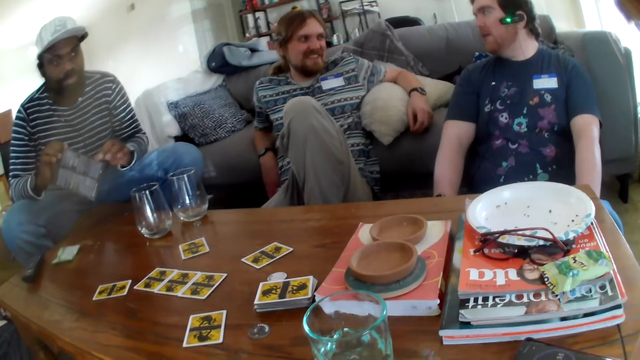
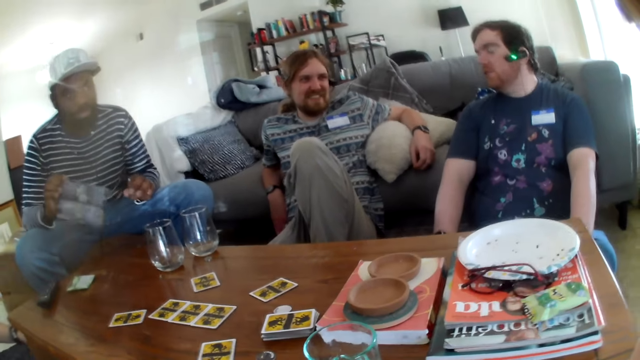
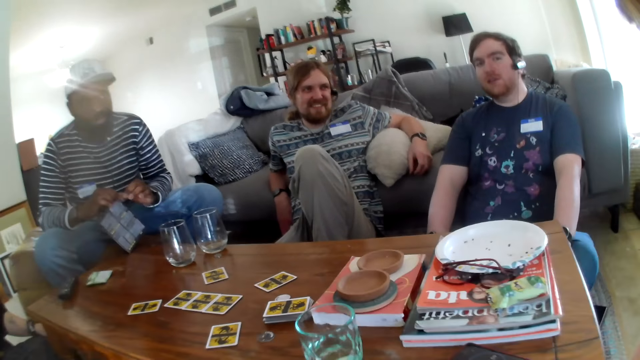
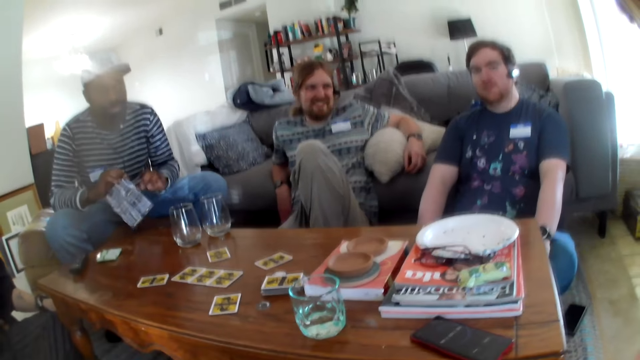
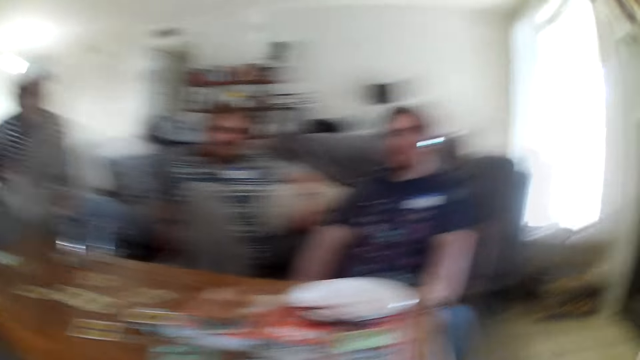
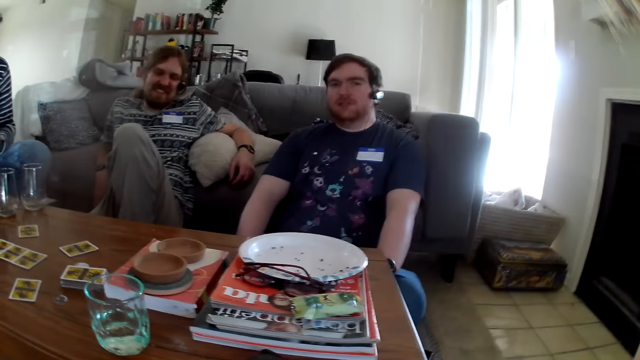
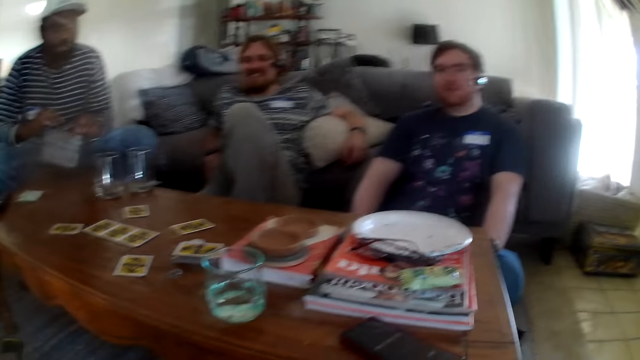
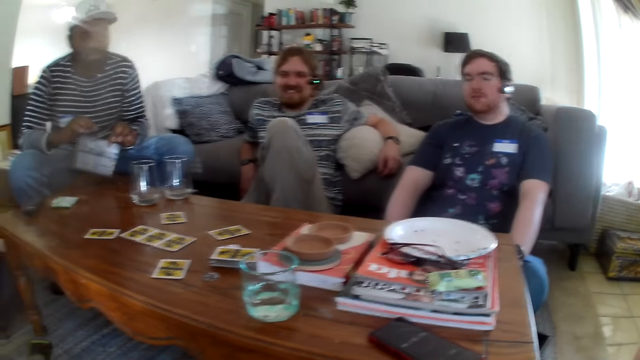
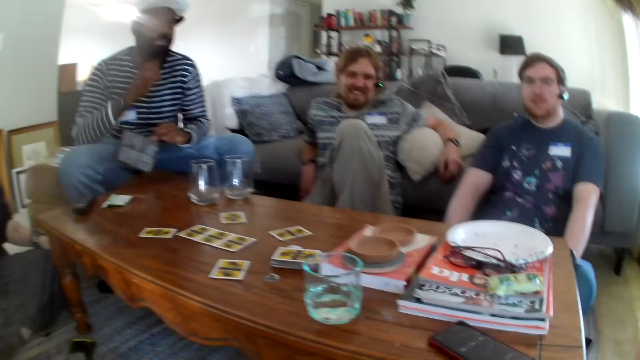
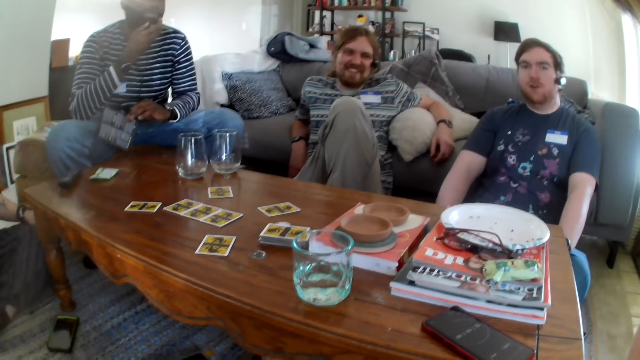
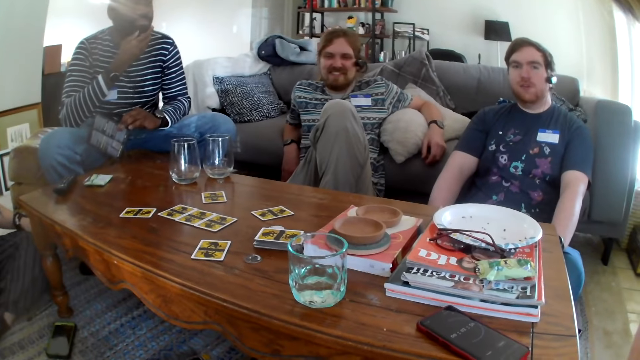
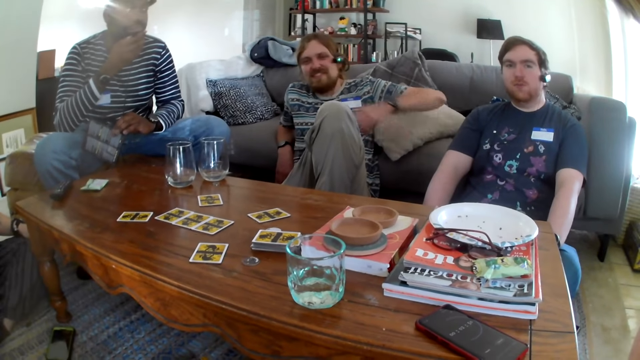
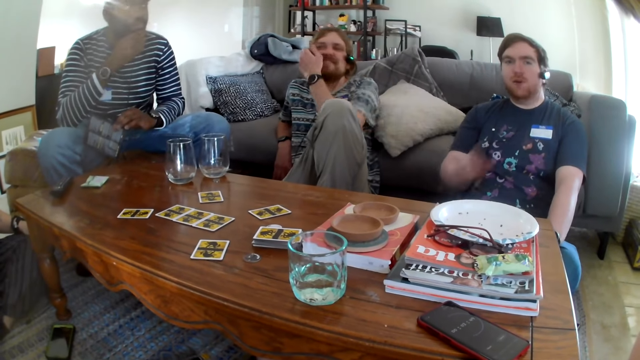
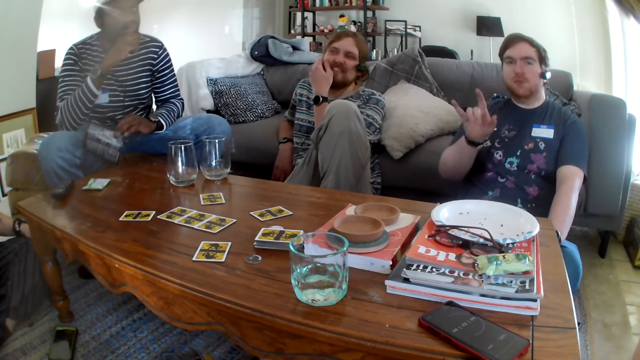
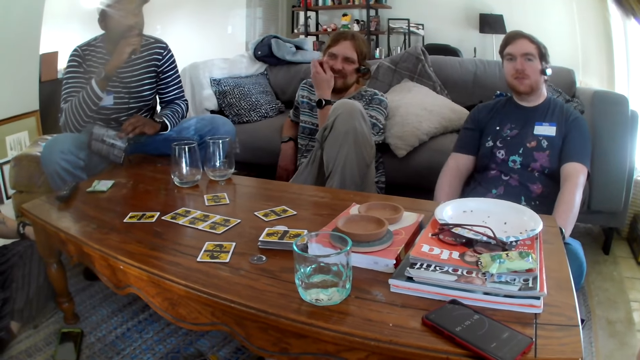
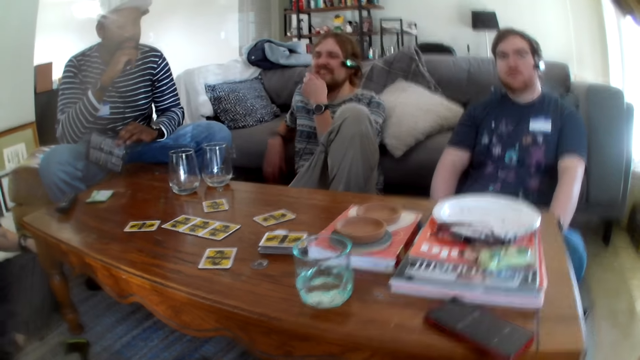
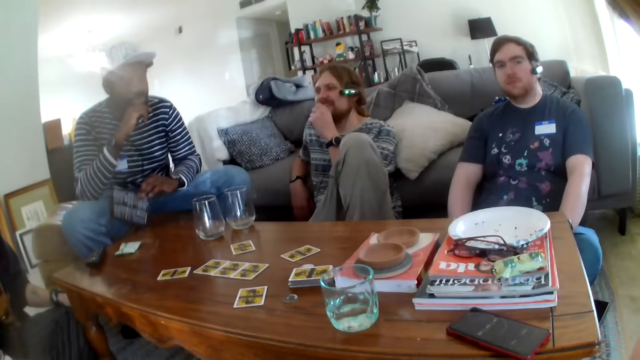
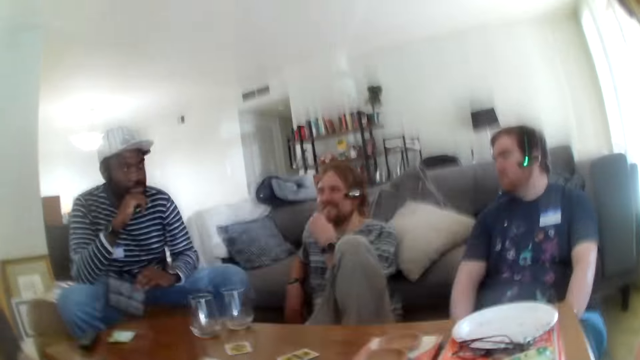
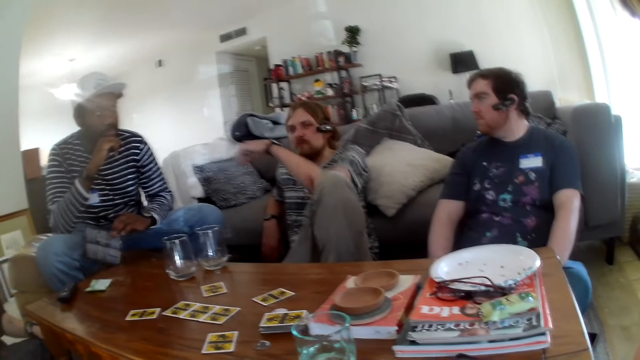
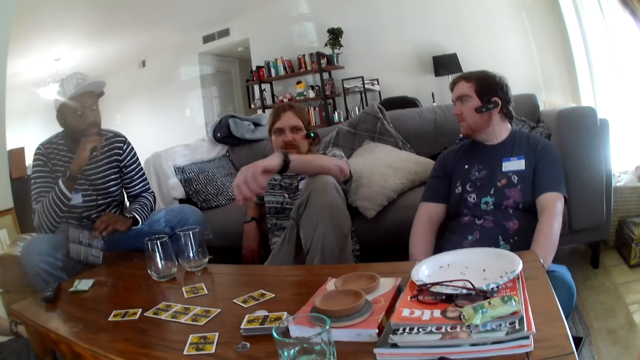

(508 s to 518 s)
The camera wearer talks. A person talks to the camera wearer. Another person touches their face.

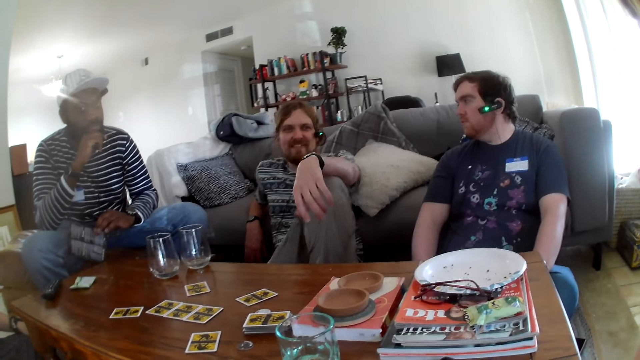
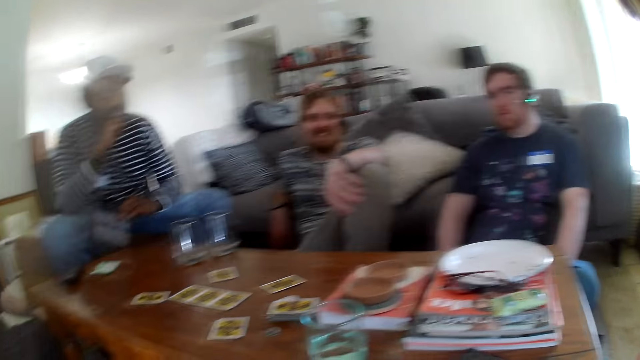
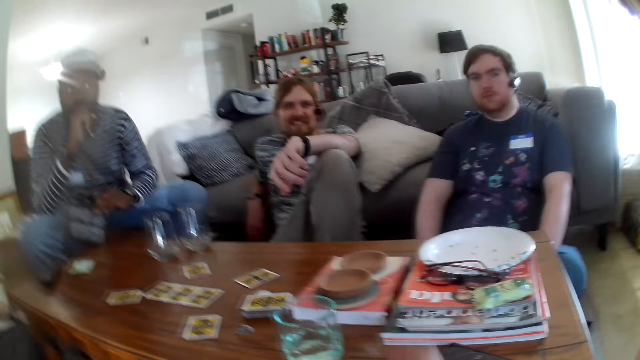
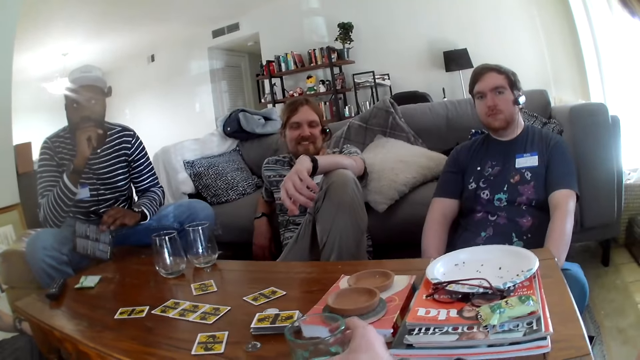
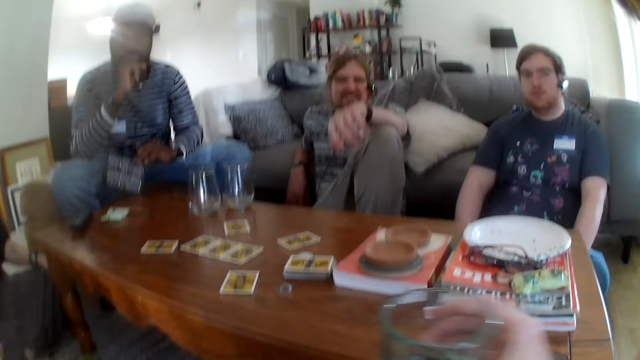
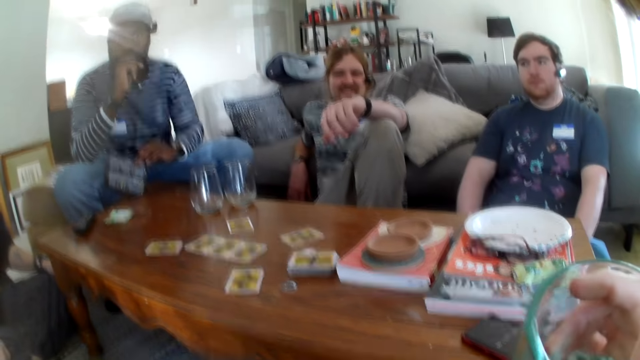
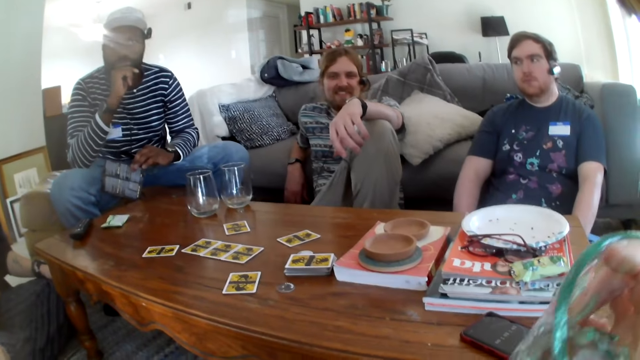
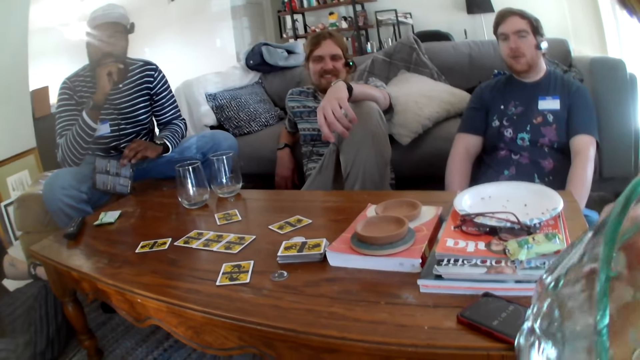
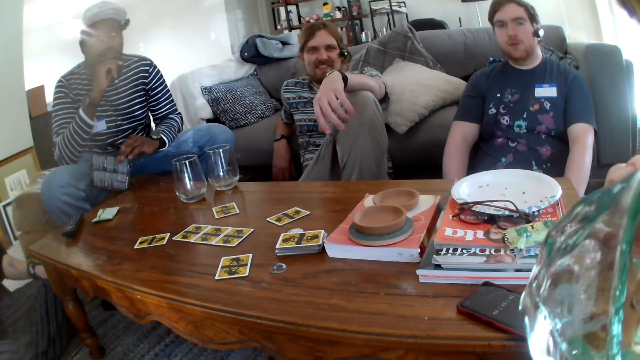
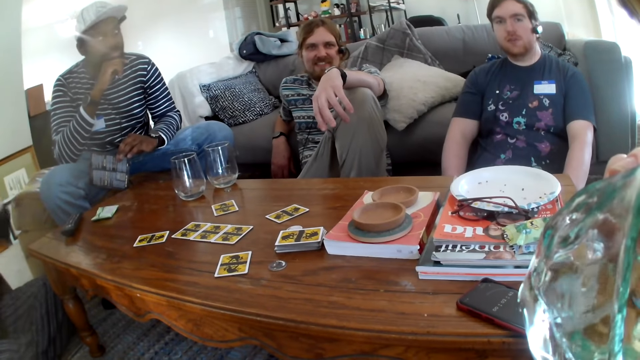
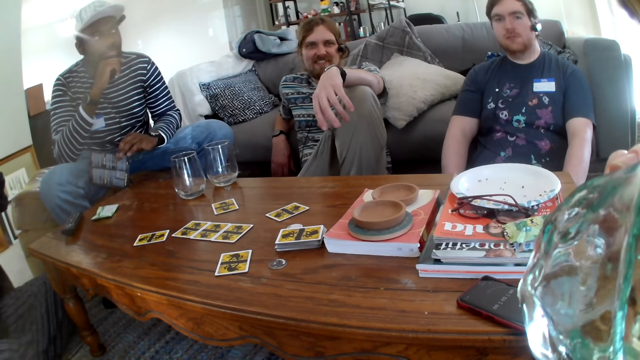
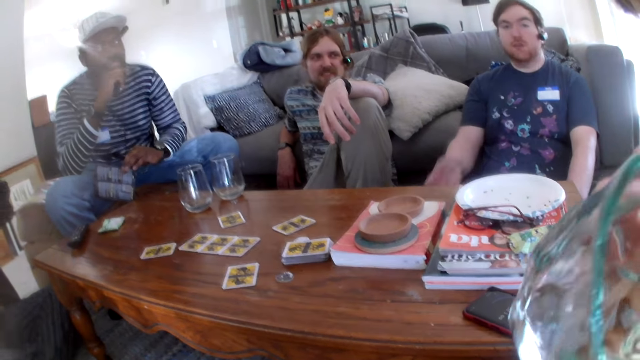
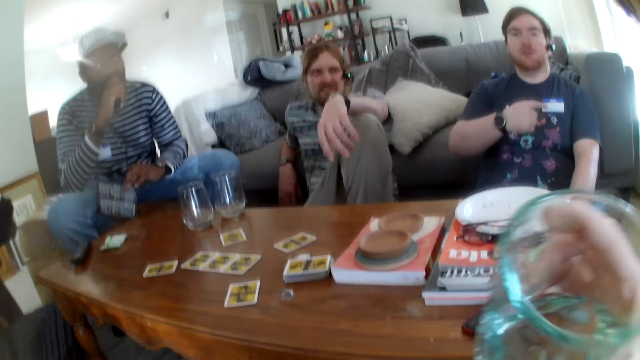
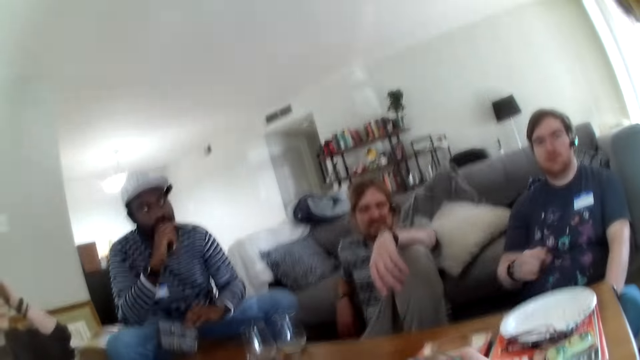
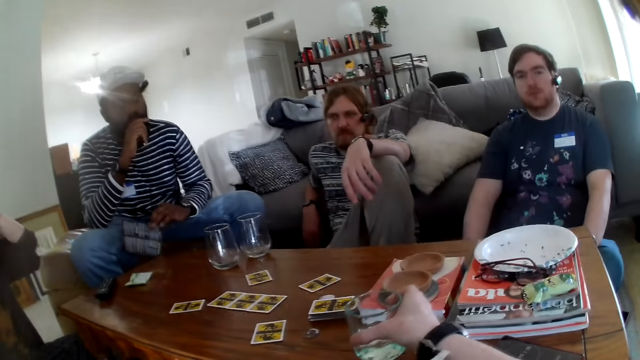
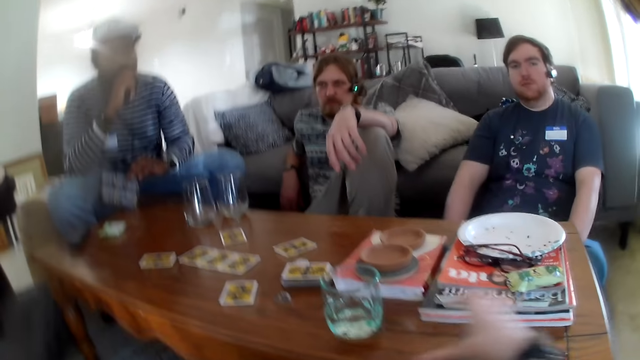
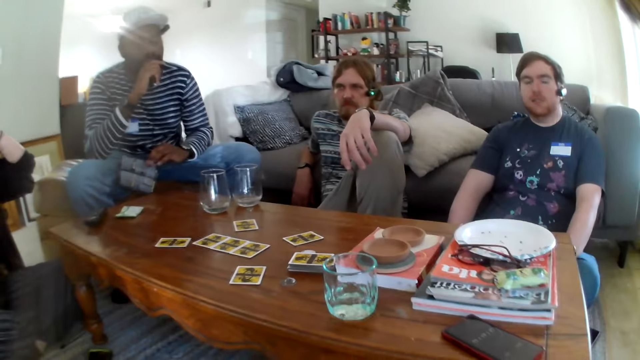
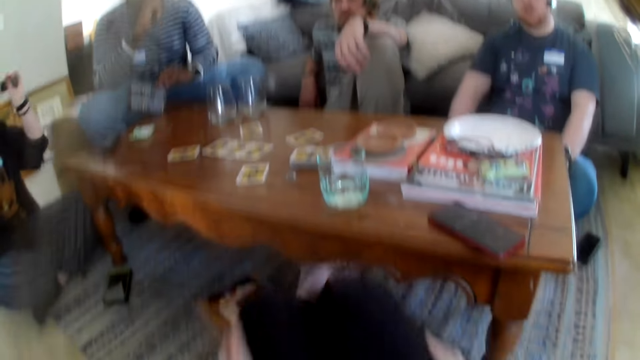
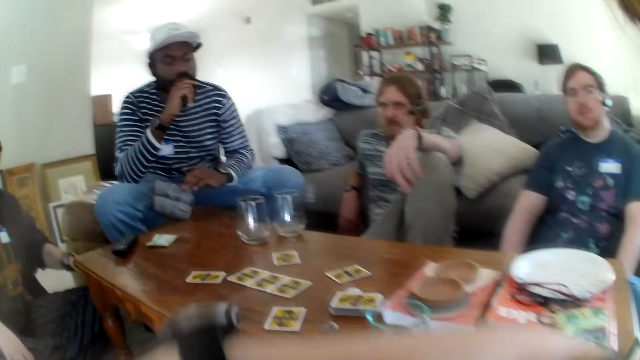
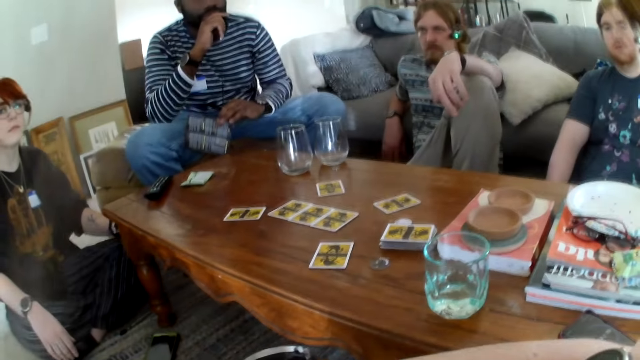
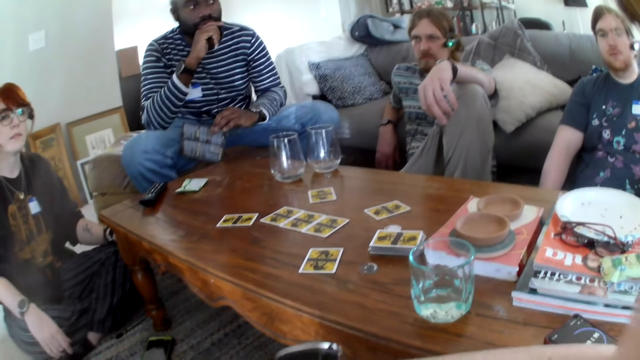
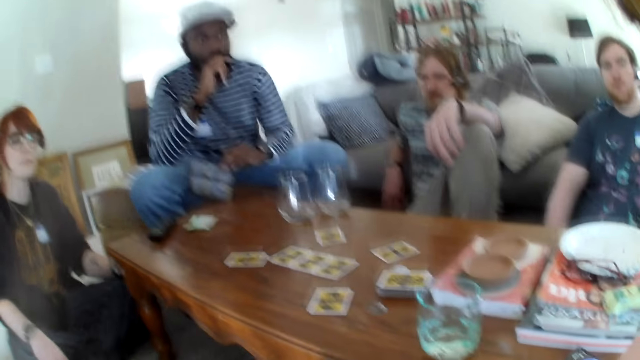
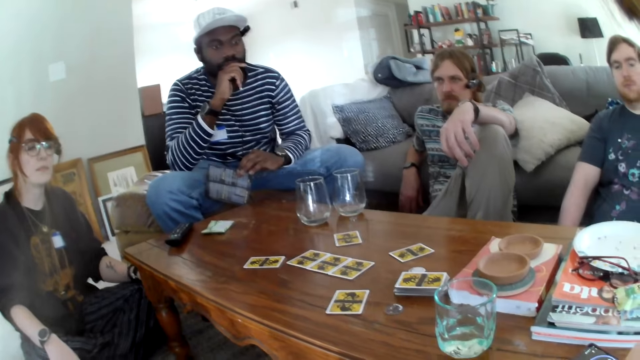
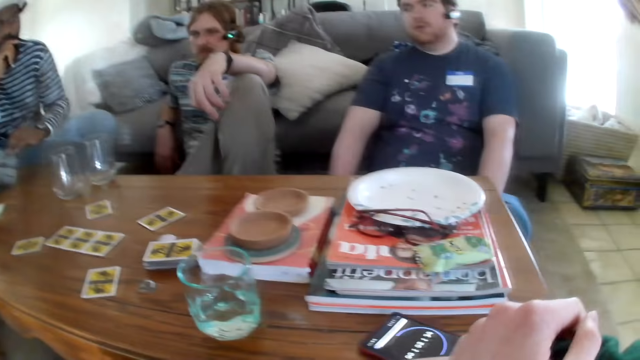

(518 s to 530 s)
The camera wearer talks to a person. They sip water. The person talks to the camera wearer. The camera wearer talks to the person. The person talks to the camera wearer.
